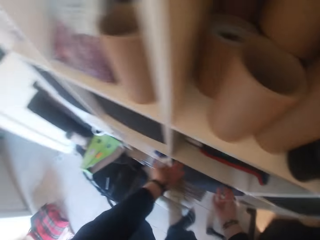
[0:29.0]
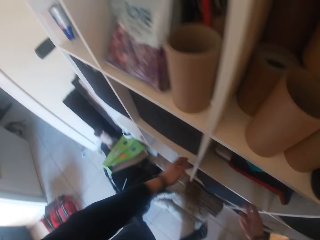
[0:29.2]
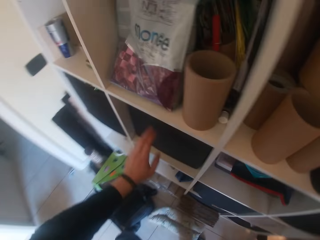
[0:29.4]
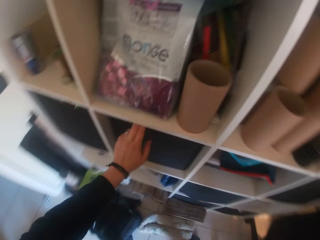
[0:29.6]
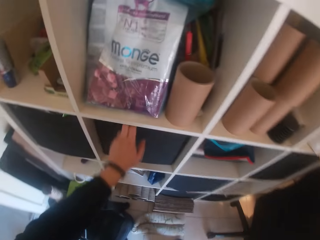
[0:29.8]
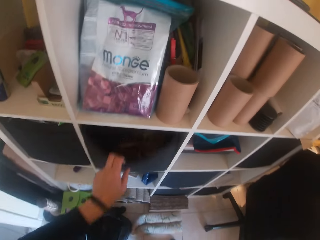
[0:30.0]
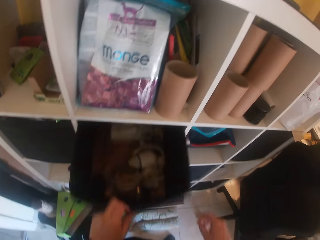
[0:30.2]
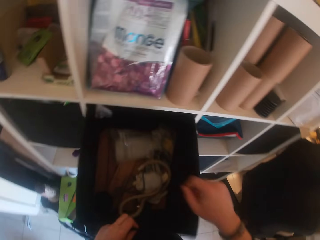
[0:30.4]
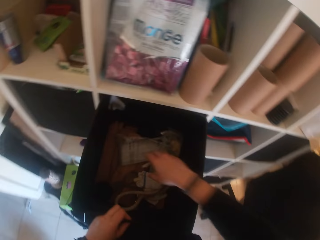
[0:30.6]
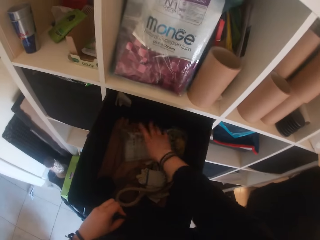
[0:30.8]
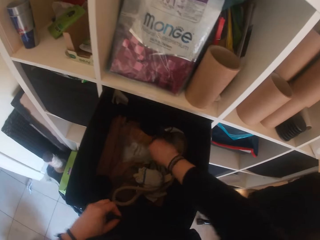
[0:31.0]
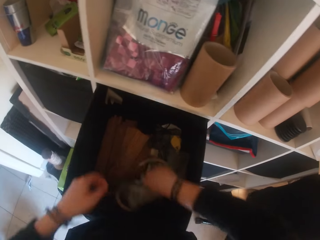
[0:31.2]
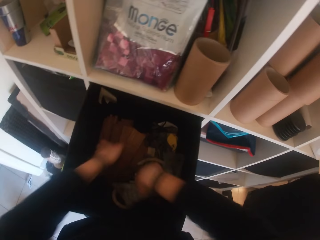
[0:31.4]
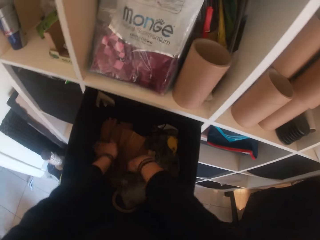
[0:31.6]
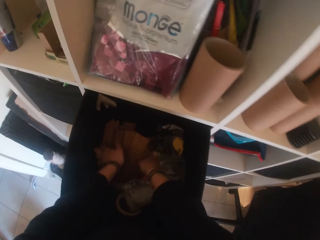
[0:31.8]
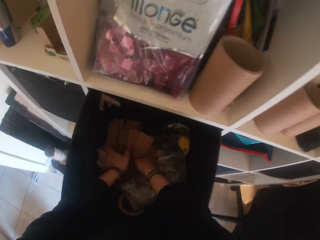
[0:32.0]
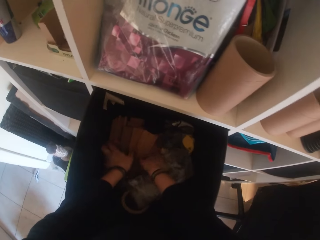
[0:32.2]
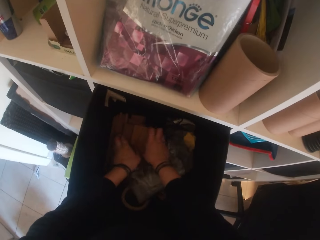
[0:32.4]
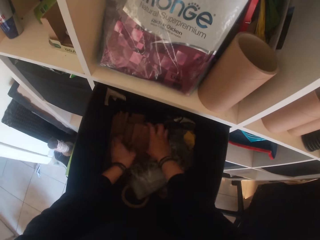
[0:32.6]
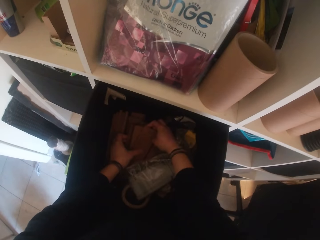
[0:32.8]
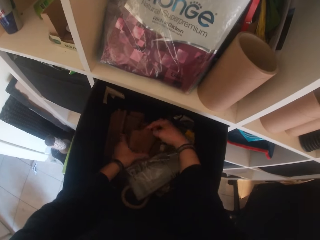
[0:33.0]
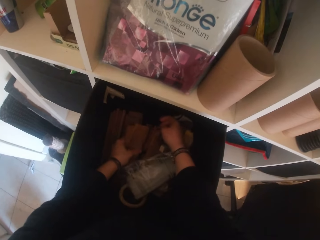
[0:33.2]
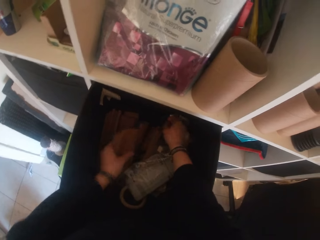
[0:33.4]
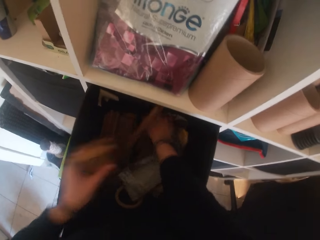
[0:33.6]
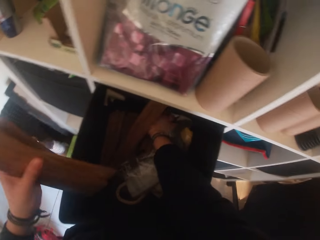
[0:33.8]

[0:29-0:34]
The camera wearer pulls out a shelf basket from a middle compartment of the shelf with his left hand. He searches through the shelf basket for woods with both hands. He lifts a couple of thin woods with his left hand.

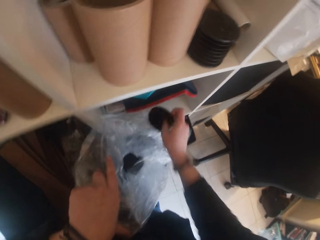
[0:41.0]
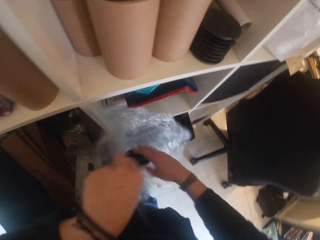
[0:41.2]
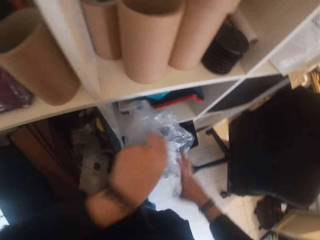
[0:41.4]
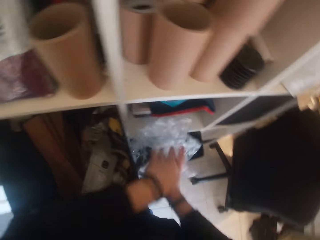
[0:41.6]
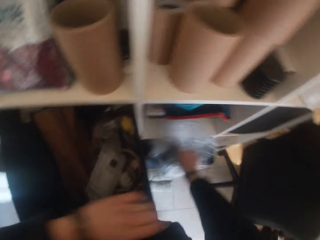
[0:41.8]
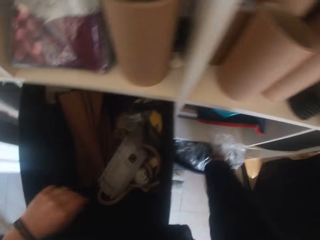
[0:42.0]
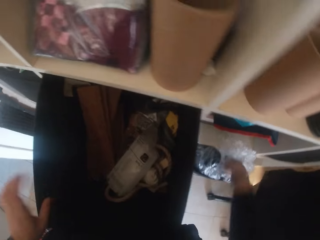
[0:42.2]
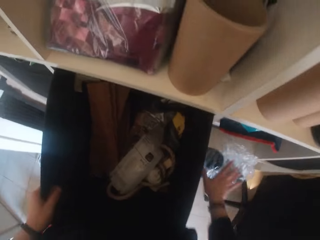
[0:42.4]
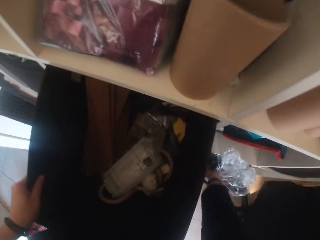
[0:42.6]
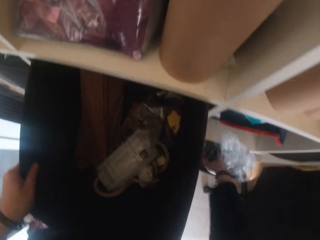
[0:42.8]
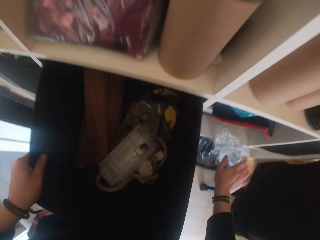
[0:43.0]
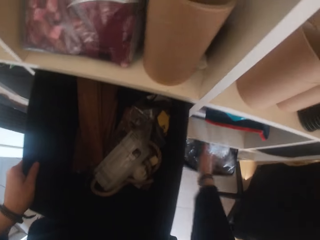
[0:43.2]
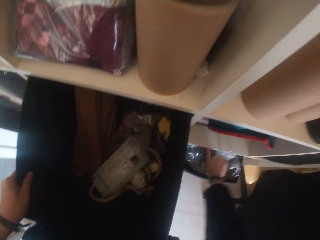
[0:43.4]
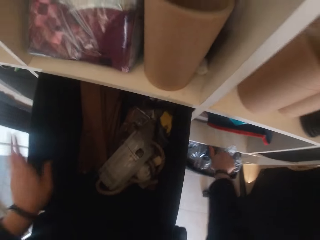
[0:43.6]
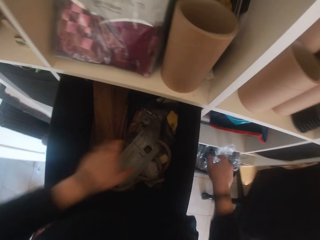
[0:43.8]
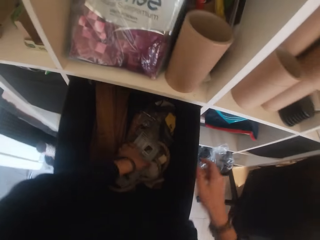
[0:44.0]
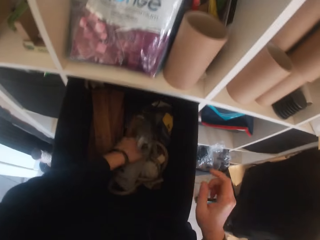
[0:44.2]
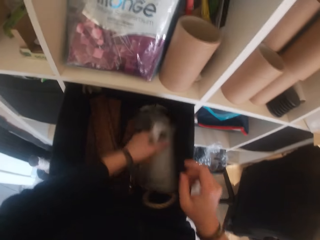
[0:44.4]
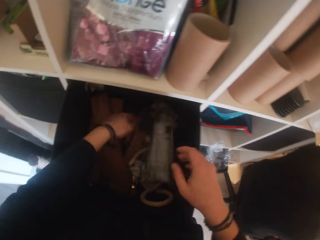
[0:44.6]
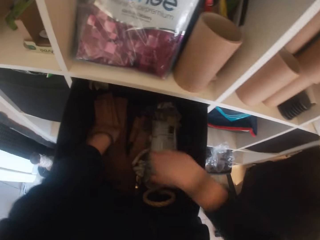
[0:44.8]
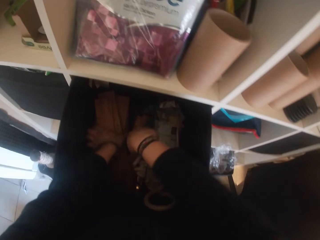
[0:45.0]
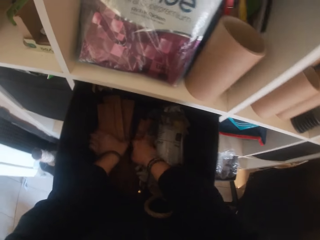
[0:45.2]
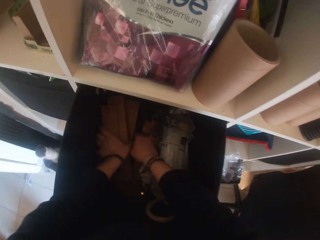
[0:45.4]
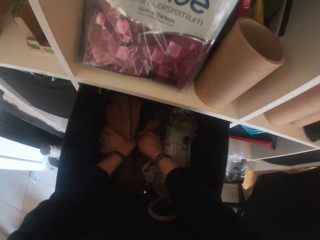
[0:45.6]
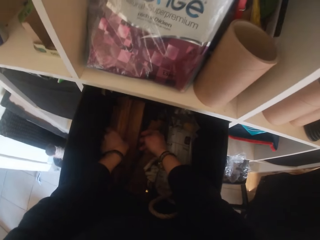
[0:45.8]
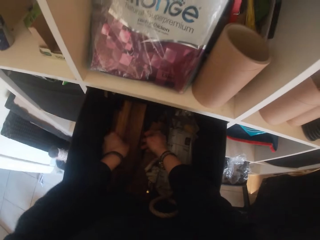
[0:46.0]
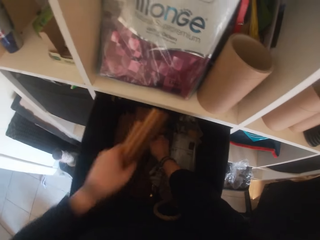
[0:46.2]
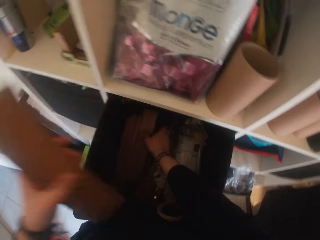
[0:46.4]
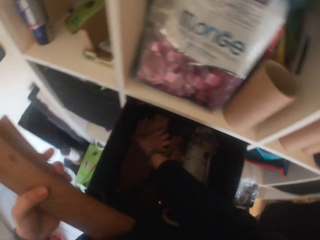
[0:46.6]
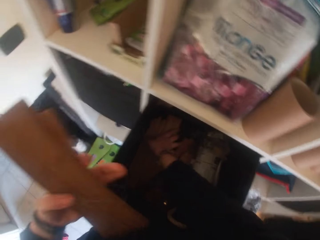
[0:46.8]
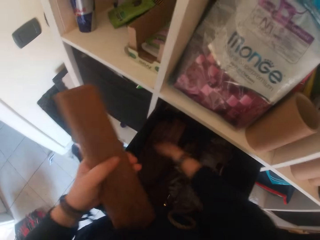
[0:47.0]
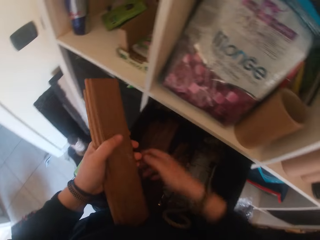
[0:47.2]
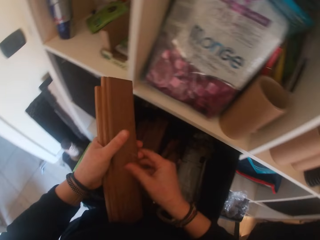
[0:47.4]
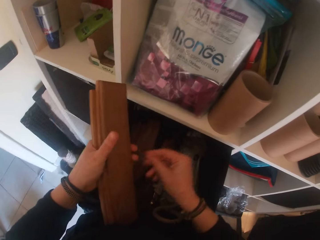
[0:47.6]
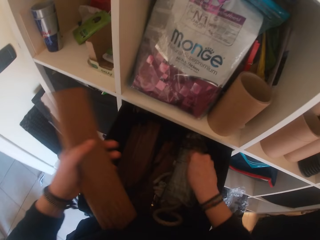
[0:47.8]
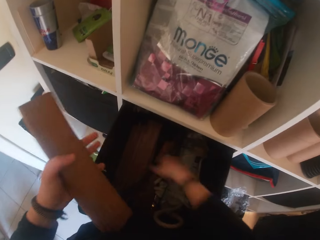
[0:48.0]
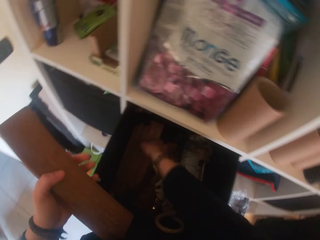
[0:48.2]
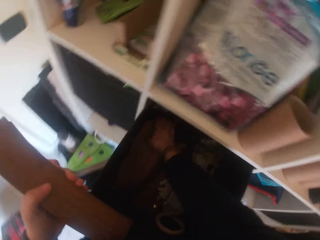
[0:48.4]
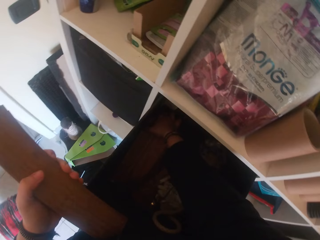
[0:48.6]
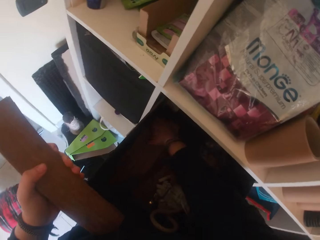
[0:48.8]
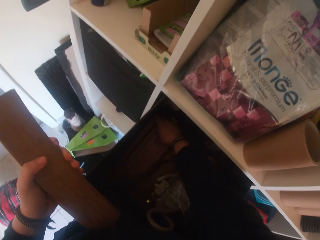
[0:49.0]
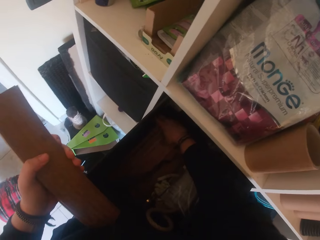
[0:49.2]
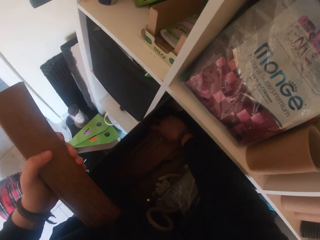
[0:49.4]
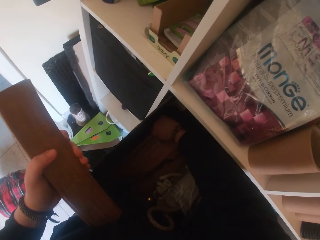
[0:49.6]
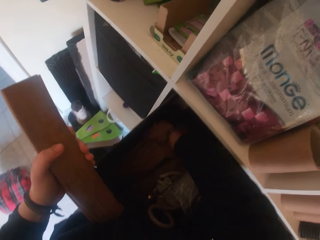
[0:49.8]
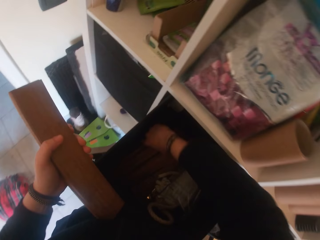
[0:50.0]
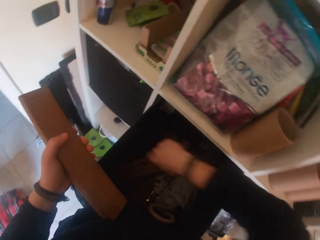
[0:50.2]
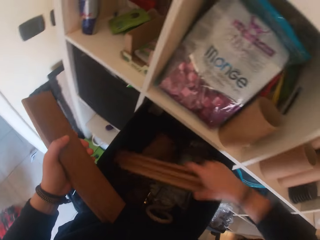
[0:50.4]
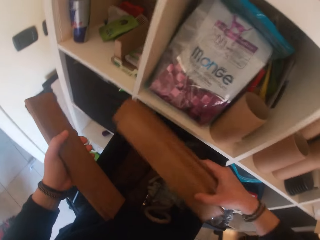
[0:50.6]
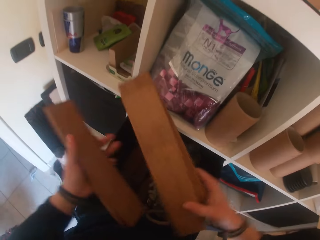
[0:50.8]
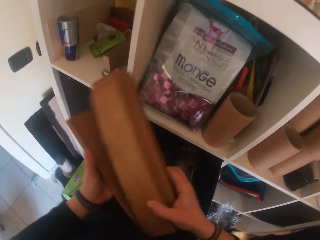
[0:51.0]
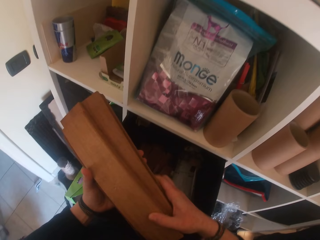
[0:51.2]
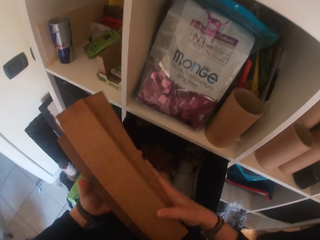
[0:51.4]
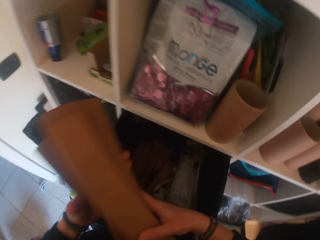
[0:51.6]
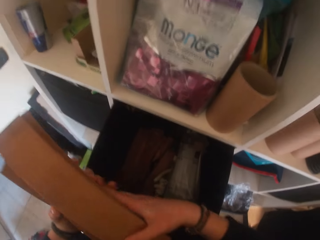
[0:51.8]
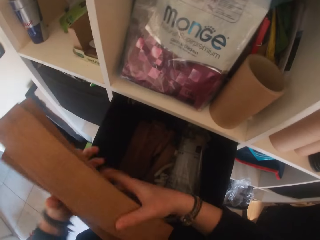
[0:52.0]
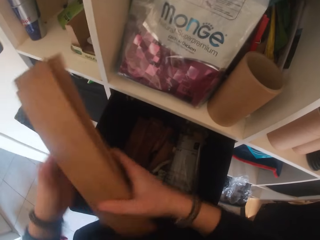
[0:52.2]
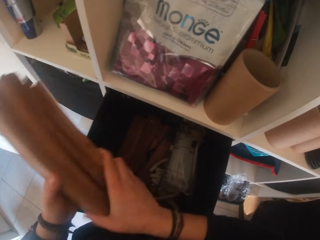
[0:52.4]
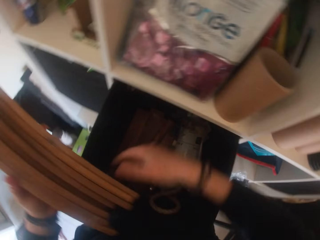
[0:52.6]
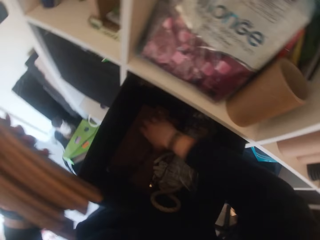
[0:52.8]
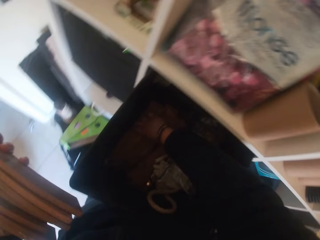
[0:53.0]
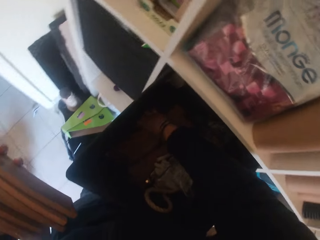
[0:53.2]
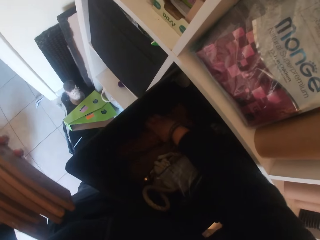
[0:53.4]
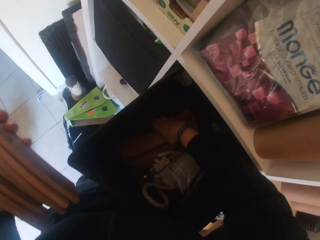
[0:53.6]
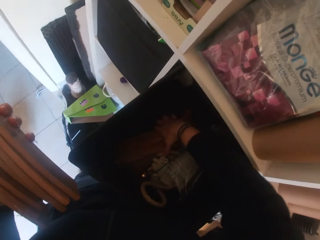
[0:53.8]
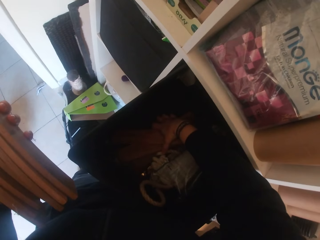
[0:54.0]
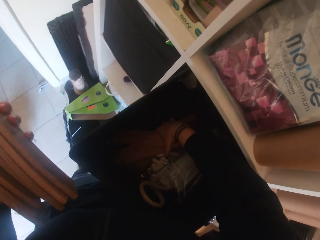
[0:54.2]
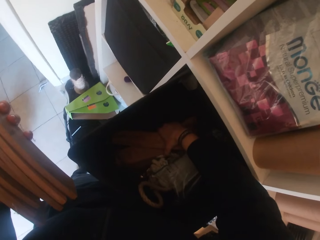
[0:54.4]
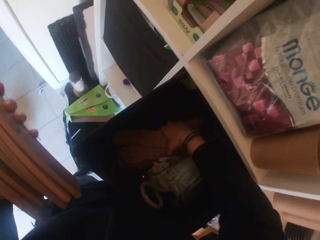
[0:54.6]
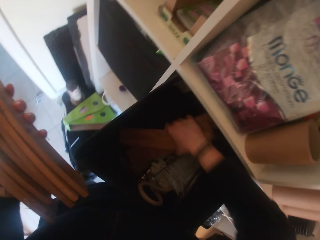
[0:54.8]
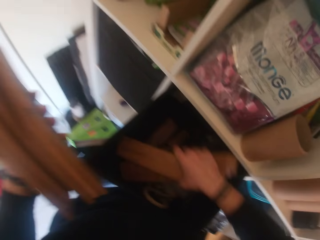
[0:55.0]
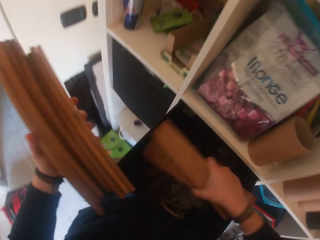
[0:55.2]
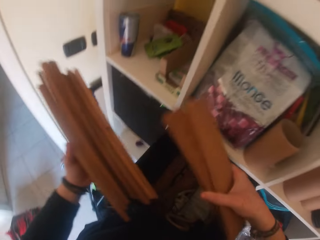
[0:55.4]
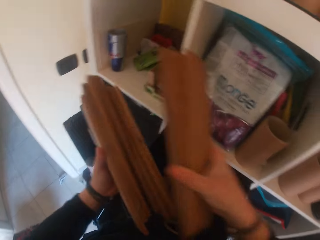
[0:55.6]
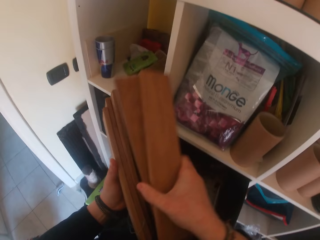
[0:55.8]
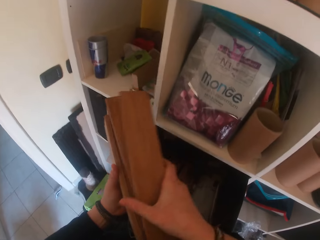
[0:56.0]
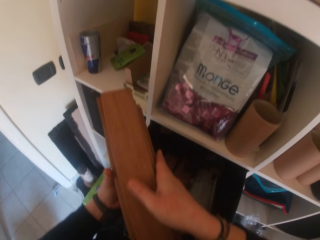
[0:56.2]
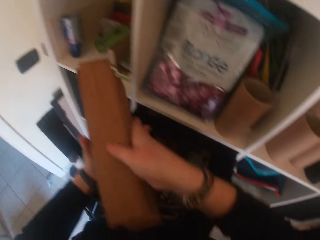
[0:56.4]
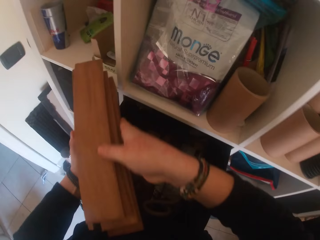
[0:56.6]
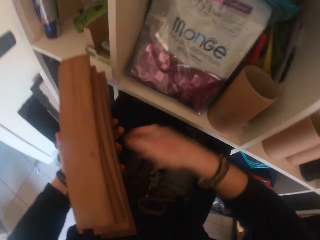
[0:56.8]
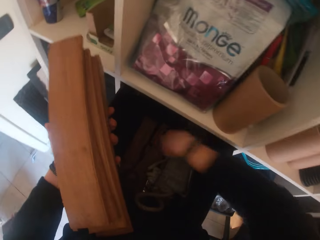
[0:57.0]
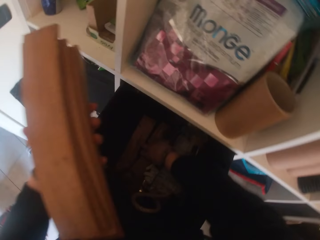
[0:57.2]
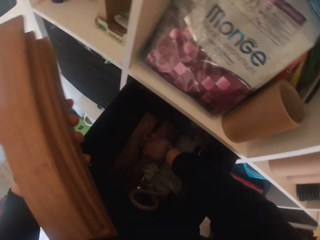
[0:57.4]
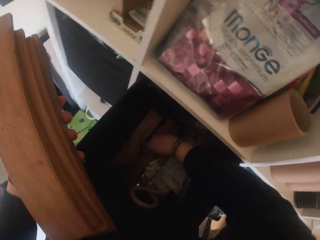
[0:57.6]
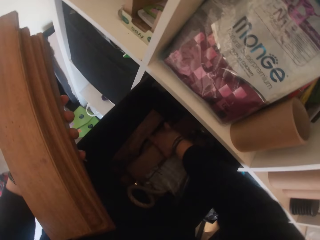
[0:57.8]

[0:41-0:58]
The camera wearer lifts the tubing cap on a compartment of the shelf with his right hand. He drops the tubing cap in his right hand into the polythene bag. He pushes the polythene bag into the shelf basket with his right hand. He moves a polythene bag in the shelf basket on the middle compartment of the shelf with his left hand. He lifts the thin woods with his left hand from the shelf basket. He lifts the thin woods with his right hand from the shelf basket. He passes the thin woods to his left hand. He lifts the thin woods with his right hand from the shelf basket. He passes the thin woods to his left hand.
